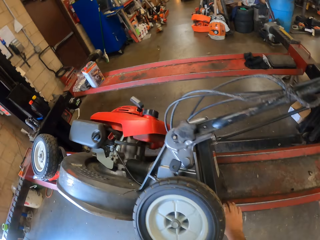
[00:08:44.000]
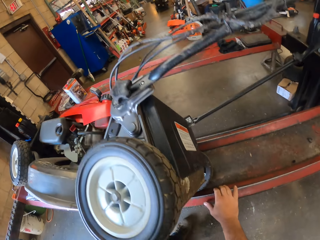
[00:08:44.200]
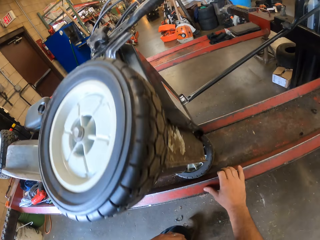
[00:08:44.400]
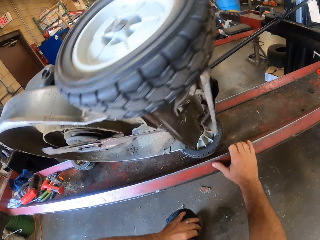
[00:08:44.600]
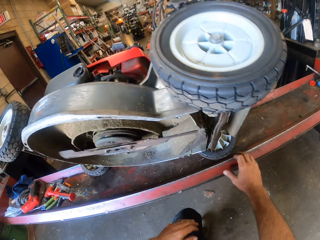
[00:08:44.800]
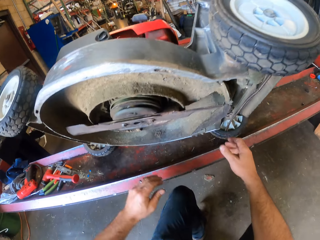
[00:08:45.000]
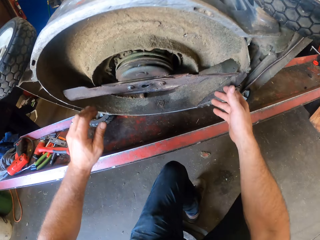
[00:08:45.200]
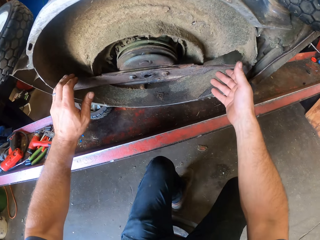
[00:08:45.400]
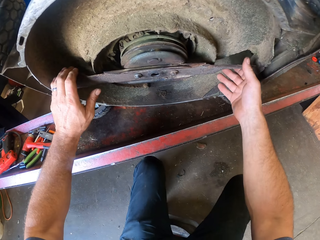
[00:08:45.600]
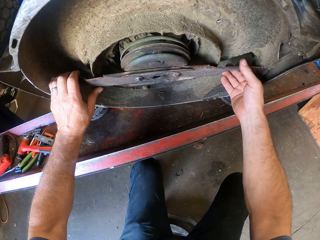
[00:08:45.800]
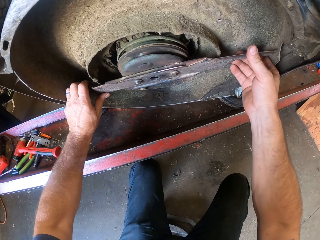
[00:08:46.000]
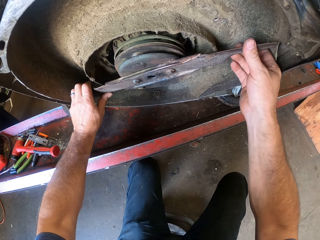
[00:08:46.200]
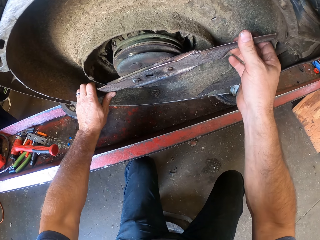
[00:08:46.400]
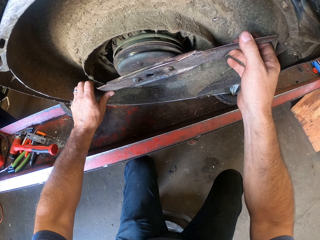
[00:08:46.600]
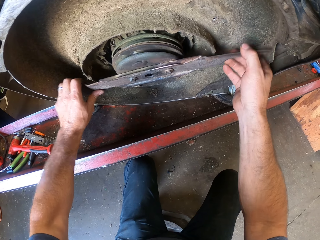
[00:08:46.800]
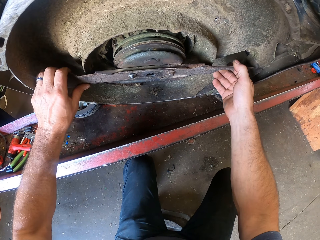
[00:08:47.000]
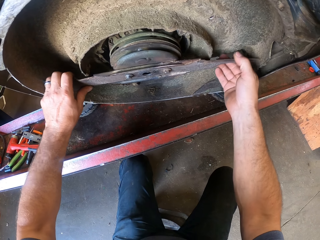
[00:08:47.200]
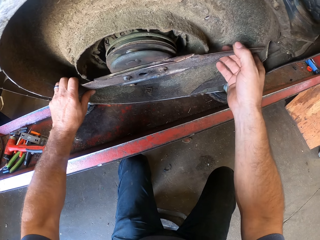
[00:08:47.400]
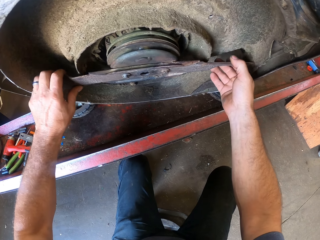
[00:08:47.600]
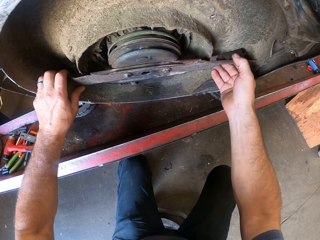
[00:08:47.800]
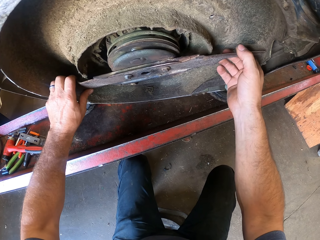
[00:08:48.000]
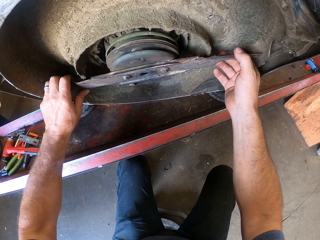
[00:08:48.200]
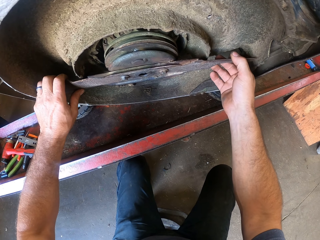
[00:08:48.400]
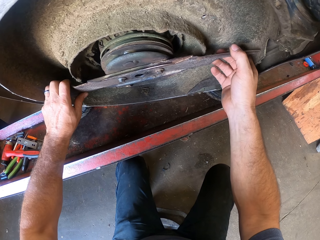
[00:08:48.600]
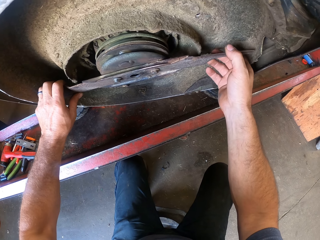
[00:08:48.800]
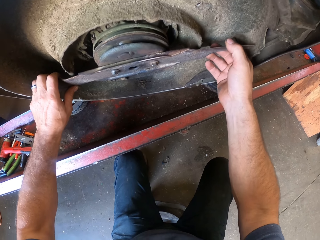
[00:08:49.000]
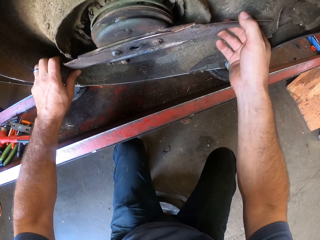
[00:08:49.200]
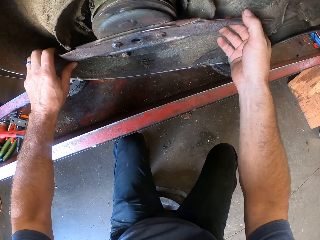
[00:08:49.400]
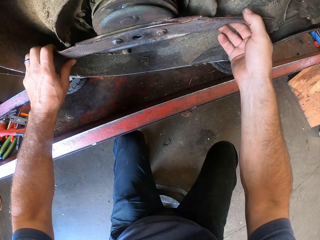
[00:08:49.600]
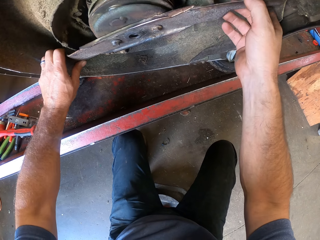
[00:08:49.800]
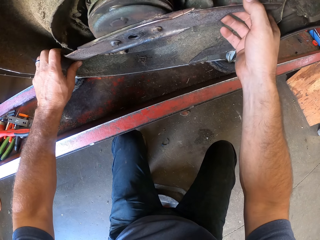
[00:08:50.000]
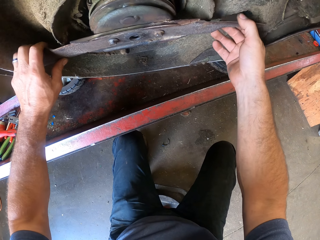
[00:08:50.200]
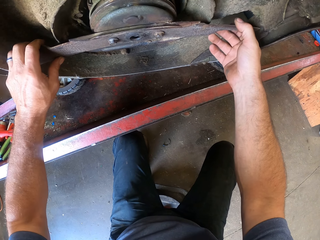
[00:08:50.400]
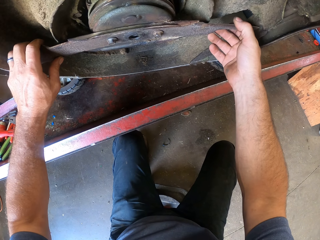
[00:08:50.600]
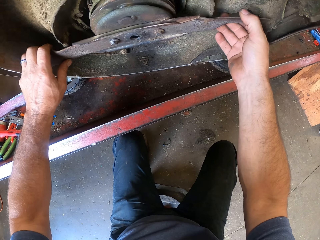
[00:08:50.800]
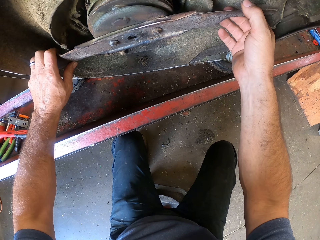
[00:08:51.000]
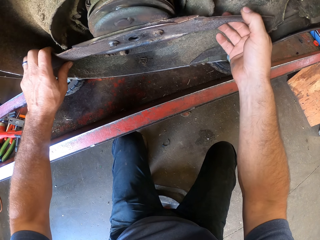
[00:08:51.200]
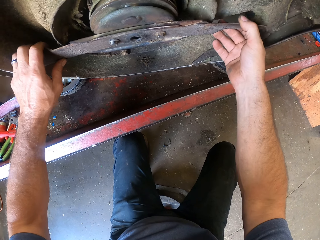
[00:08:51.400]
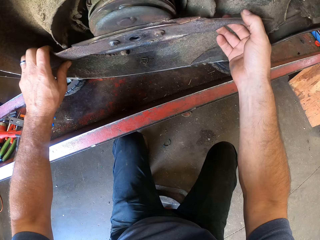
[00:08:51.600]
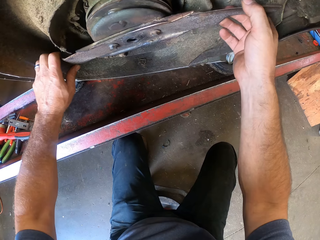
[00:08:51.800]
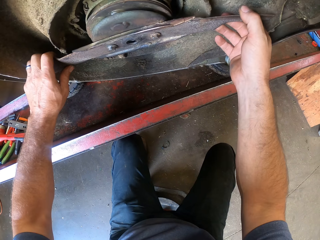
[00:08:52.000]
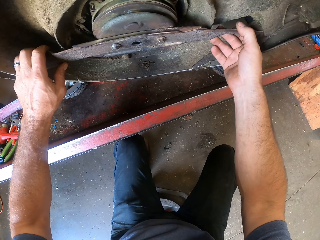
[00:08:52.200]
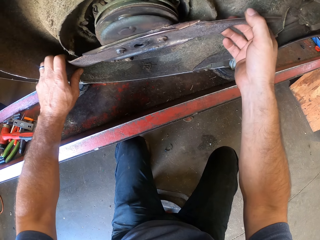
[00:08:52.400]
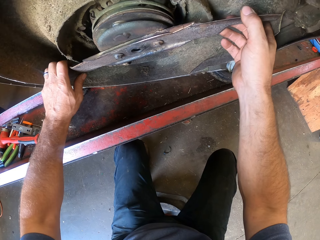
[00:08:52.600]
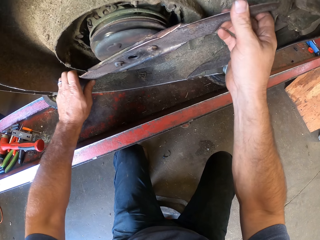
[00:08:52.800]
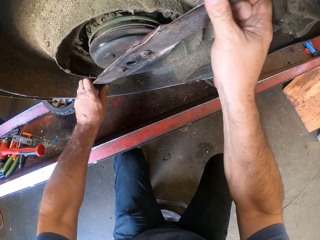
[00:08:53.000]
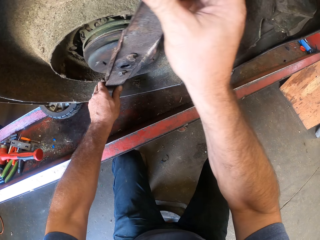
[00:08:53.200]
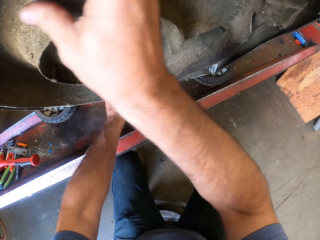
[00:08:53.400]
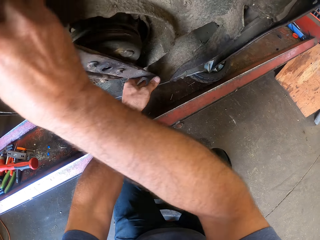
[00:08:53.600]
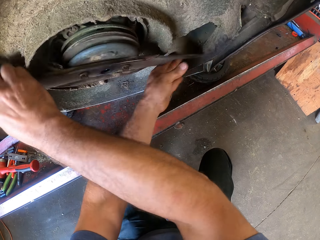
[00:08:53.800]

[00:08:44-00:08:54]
The camera wearer examines the blade of the lawn mower with his hands. He rotates the wheel rim.

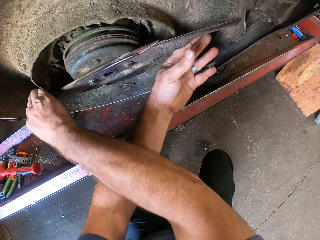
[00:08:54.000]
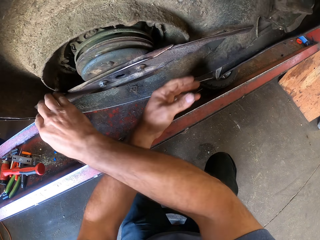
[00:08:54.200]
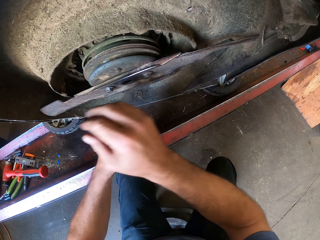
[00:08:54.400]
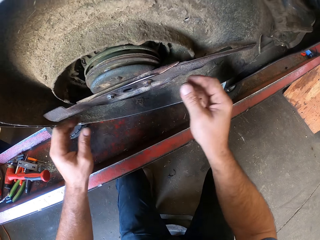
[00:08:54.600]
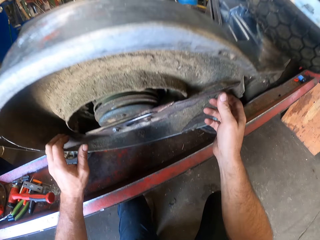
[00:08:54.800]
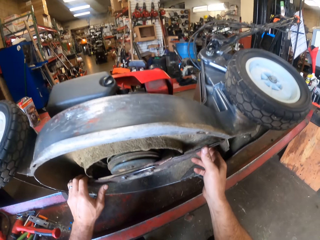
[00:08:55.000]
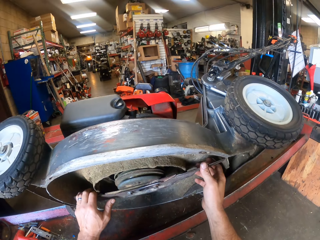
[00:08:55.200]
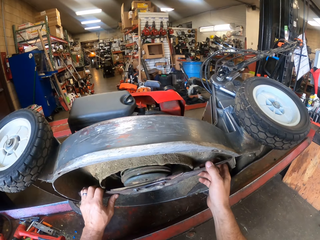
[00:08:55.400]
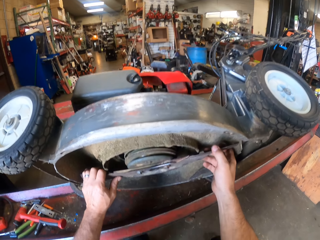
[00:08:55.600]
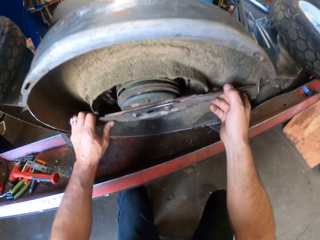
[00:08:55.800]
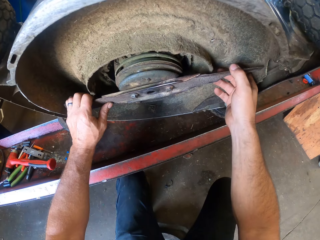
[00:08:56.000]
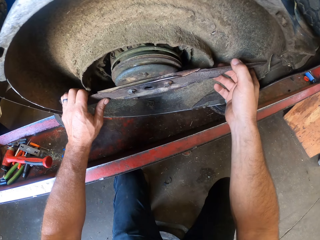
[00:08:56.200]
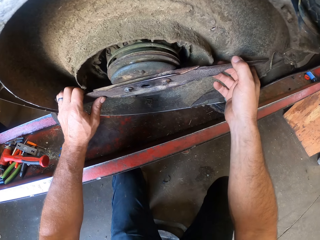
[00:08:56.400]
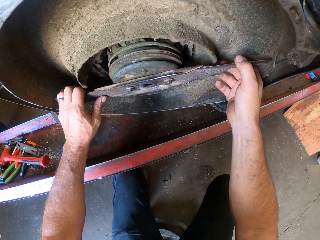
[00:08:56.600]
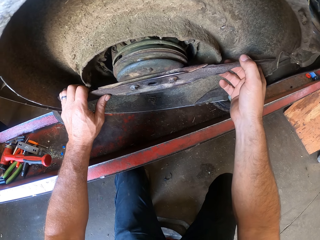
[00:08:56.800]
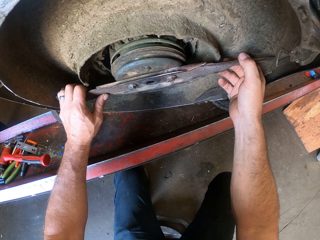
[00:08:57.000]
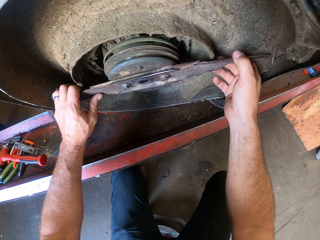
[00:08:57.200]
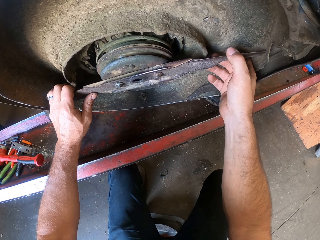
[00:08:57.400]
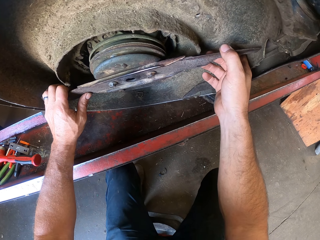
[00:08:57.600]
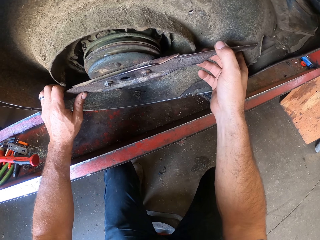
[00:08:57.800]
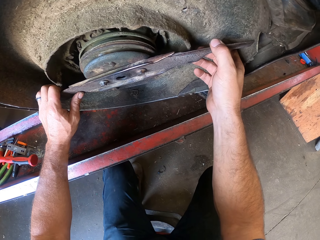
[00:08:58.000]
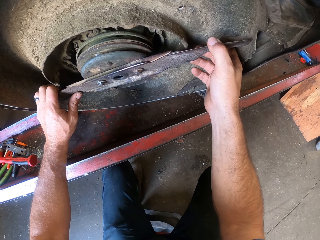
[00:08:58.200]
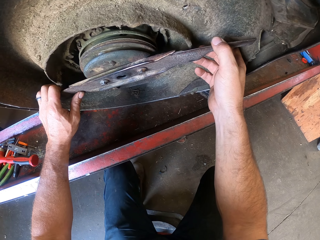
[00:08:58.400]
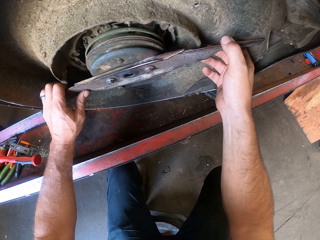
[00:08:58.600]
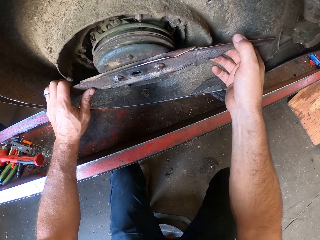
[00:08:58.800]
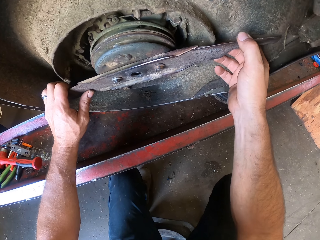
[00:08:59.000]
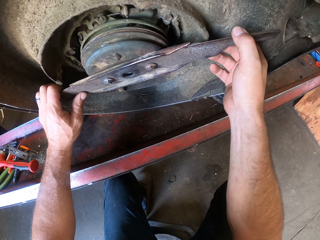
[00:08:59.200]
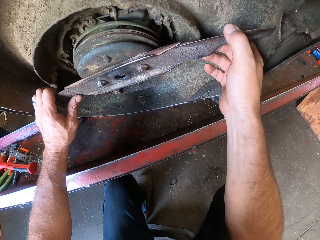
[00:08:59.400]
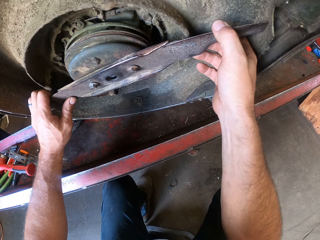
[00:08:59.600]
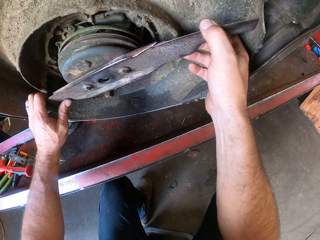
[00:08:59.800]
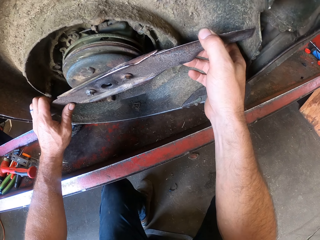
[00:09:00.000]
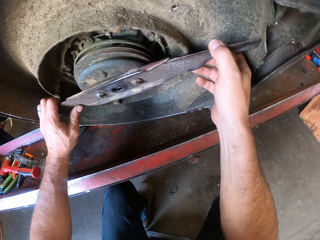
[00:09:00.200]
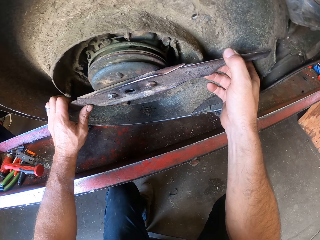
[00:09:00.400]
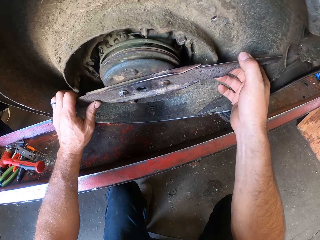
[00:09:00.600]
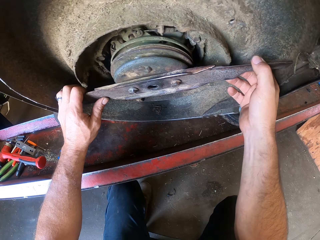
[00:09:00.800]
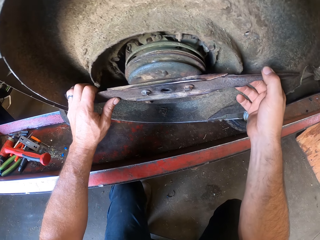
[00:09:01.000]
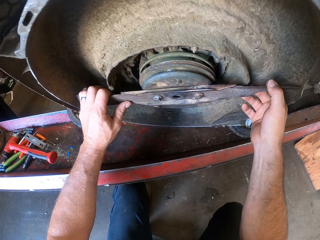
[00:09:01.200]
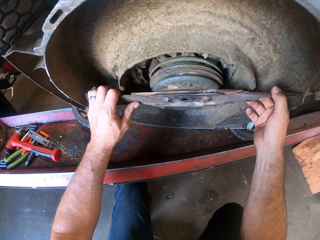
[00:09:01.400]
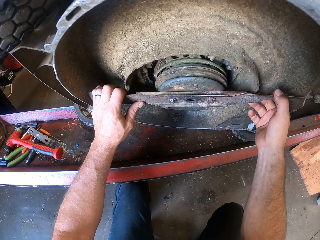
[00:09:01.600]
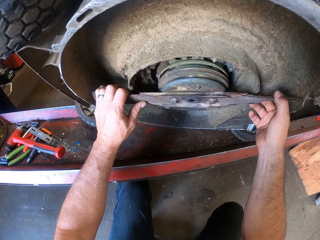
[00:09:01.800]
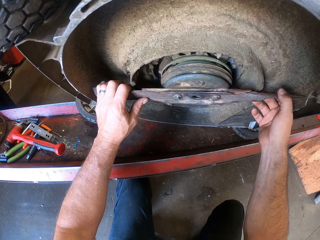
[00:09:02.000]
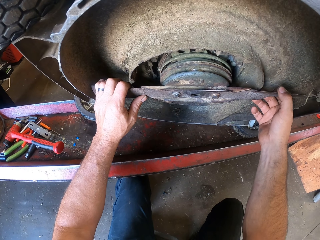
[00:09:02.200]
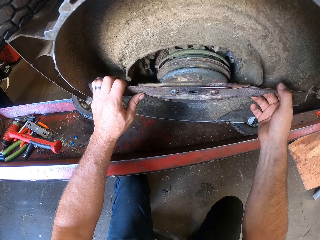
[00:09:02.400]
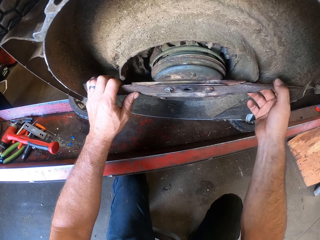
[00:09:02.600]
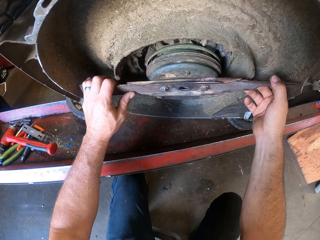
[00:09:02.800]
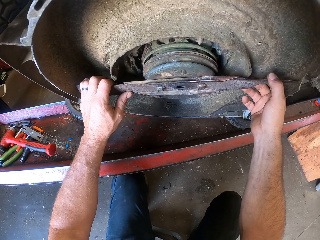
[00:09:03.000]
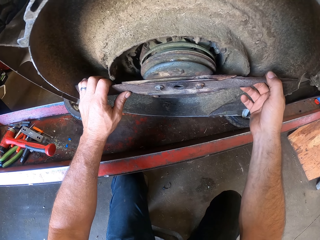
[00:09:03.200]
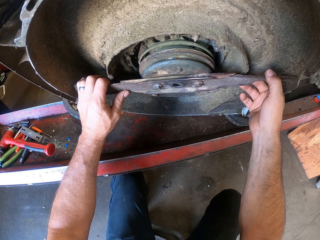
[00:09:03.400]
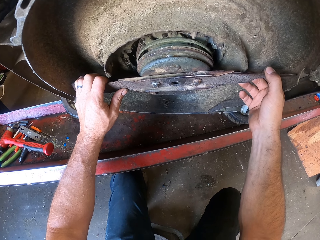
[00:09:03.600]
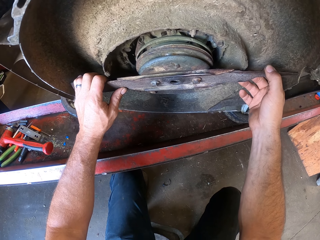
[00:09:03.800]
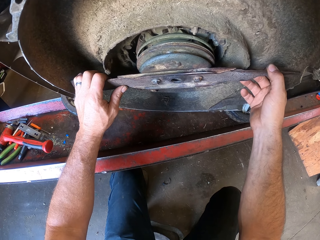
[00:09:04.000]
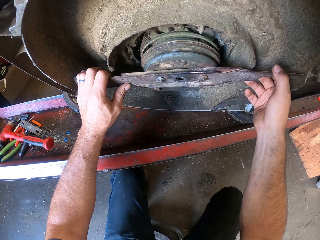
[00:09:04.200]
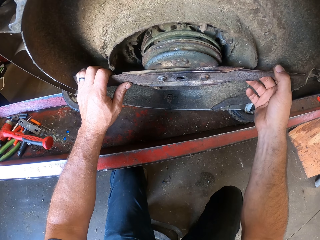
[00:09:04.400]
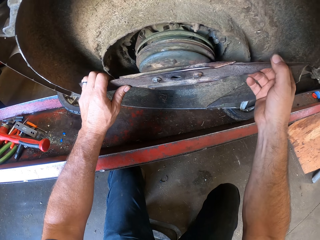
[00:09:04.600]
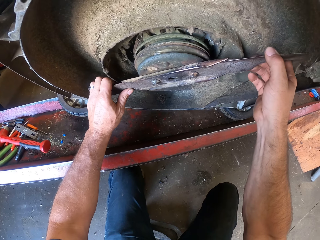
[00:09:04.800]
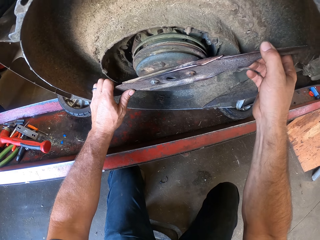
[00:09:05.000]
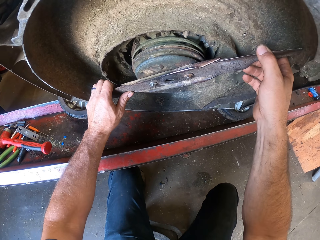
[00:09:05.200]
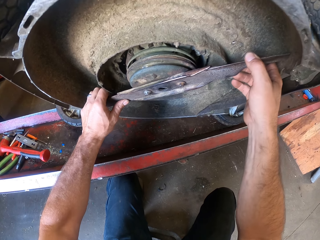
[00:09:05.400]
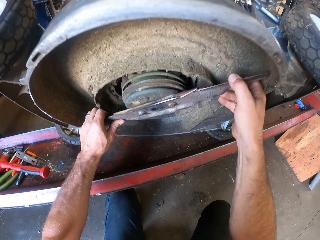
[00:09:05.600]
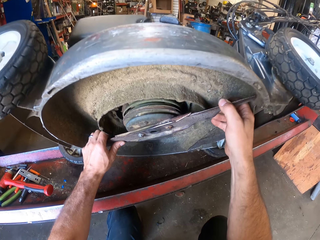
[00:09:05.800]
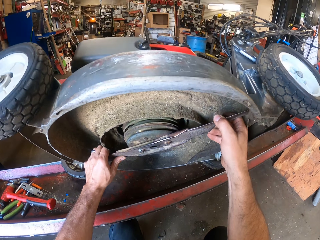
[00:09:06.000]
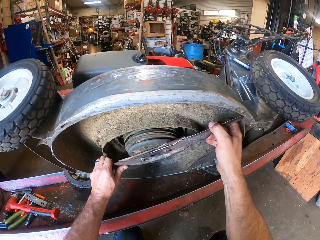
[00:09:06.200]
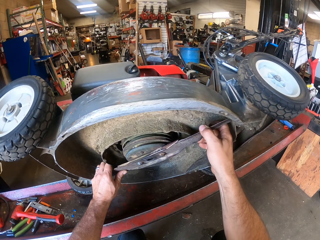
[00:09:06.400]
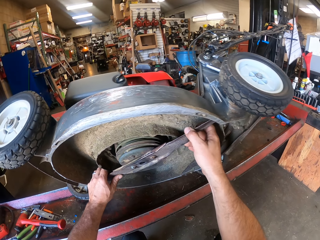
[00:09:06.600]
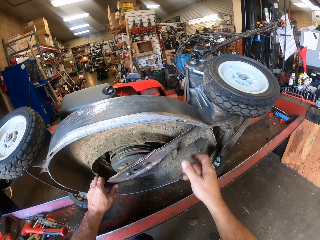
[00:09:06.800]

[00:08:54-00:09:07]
The camera wearer holds the metal rod.
